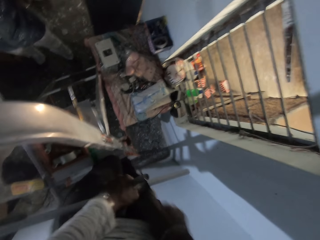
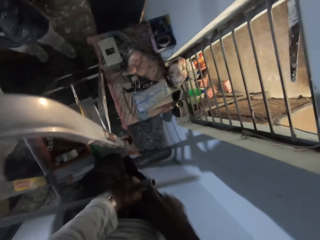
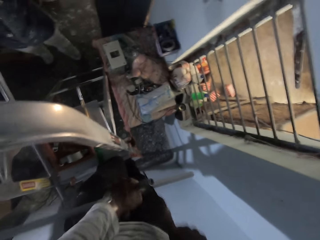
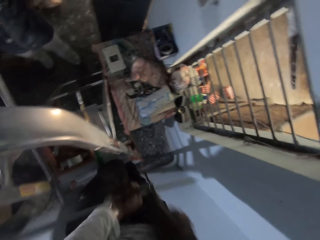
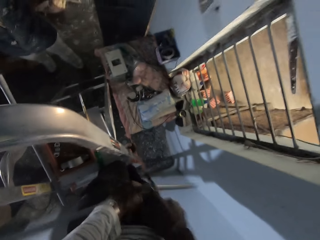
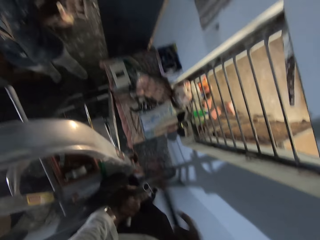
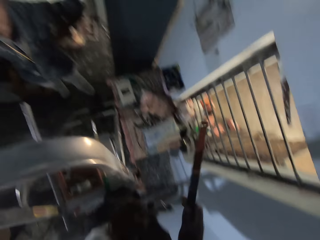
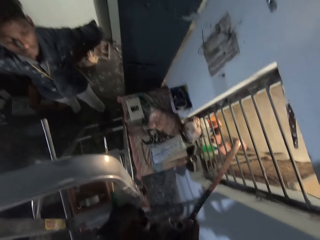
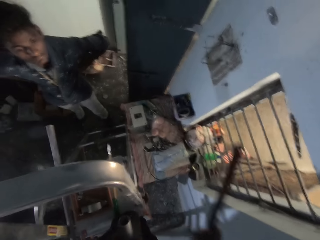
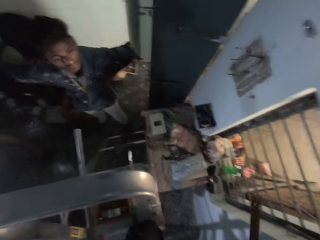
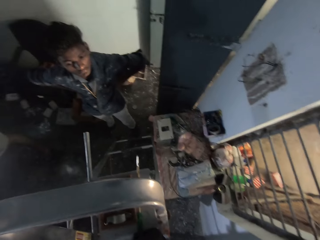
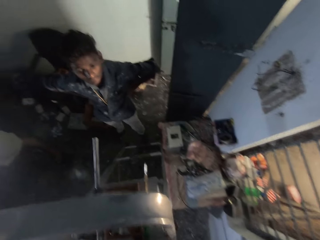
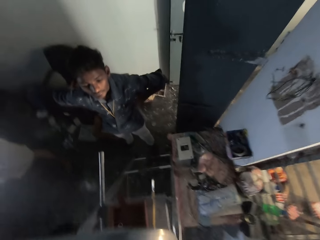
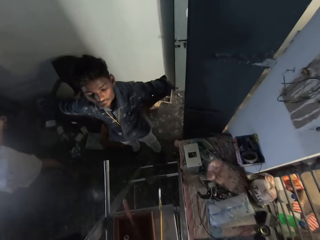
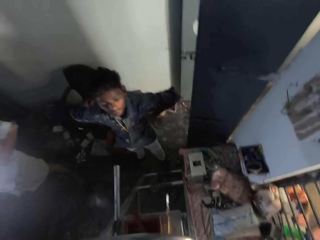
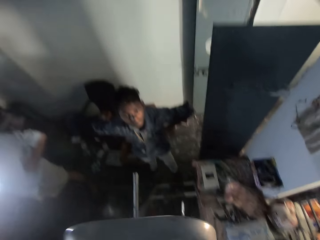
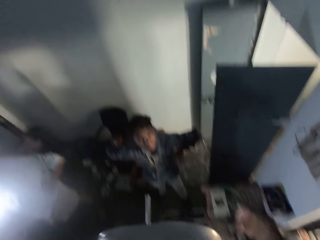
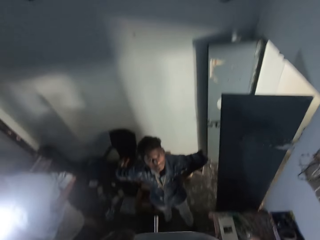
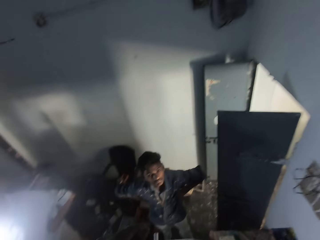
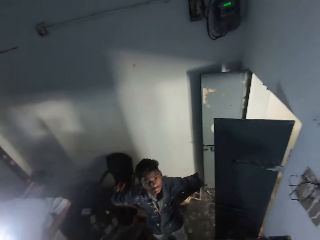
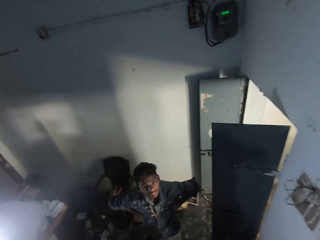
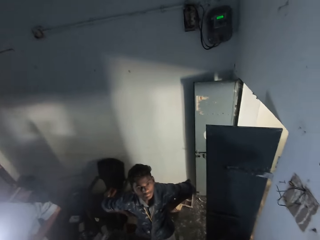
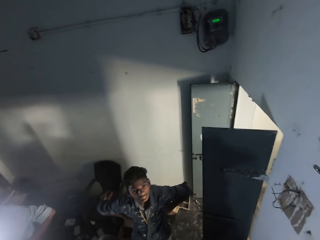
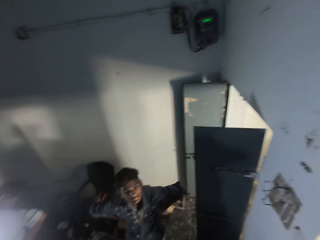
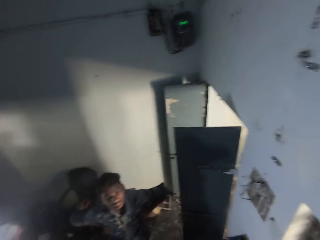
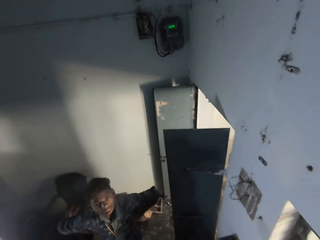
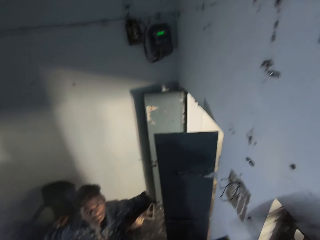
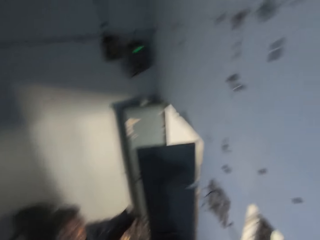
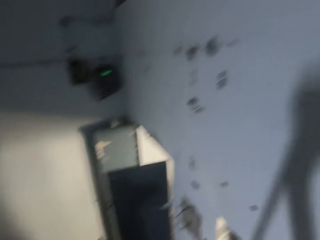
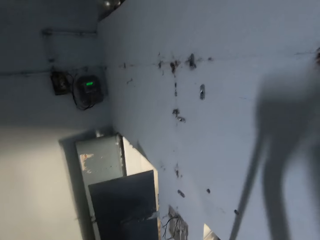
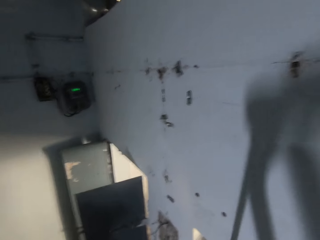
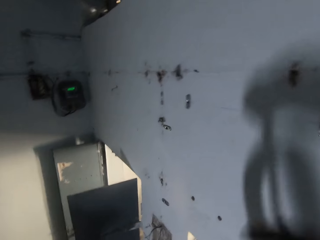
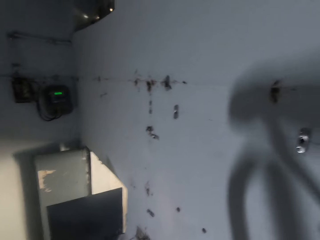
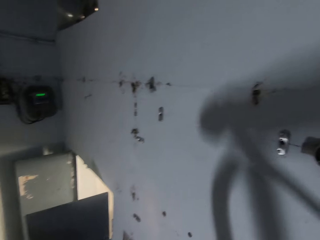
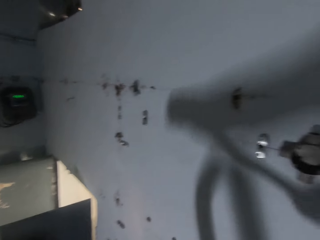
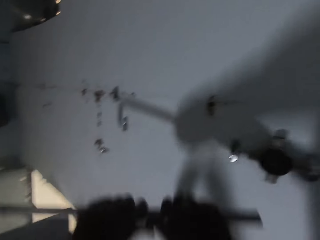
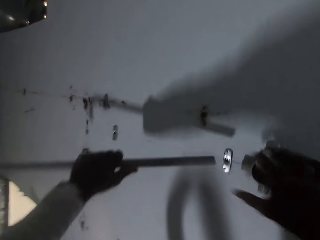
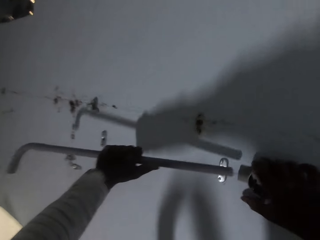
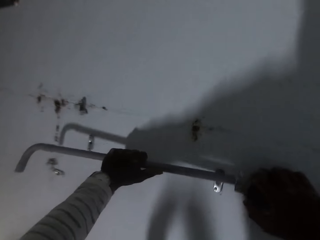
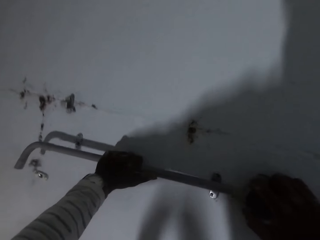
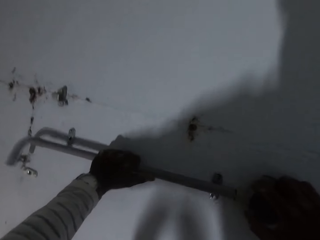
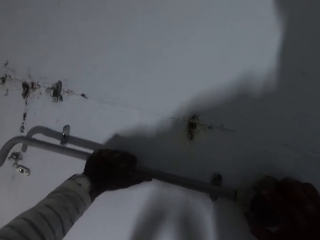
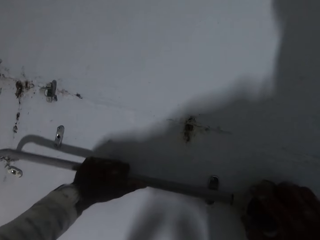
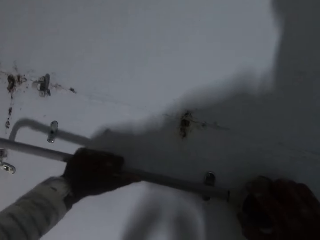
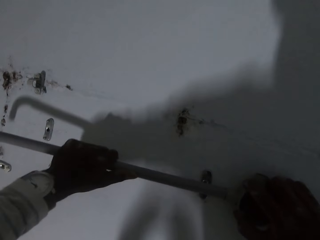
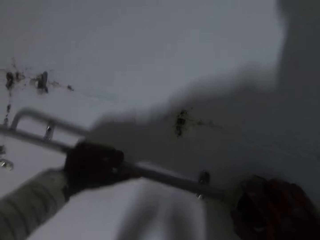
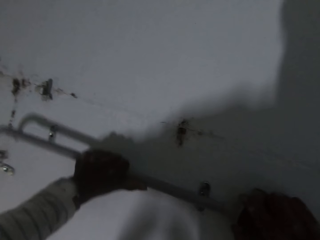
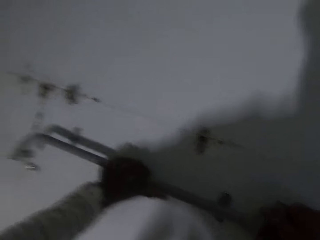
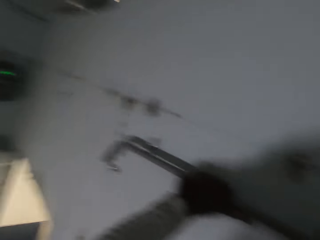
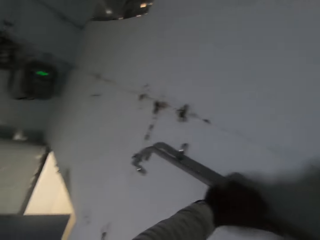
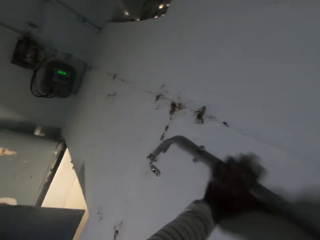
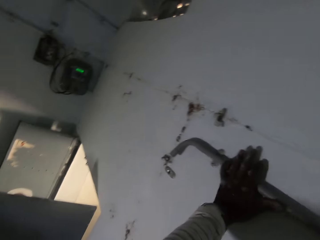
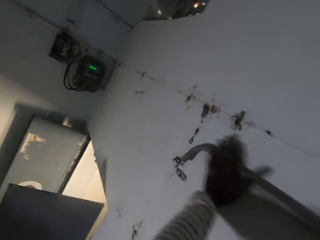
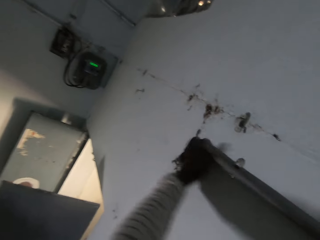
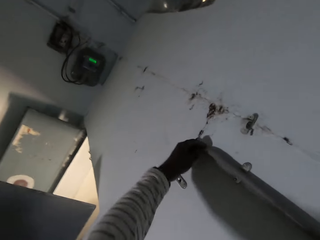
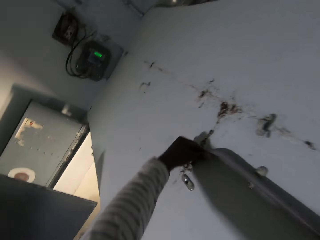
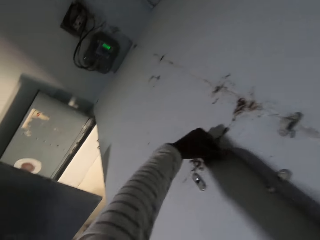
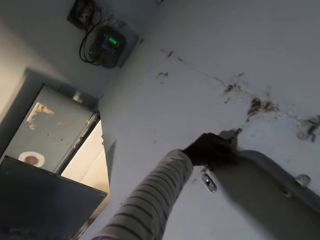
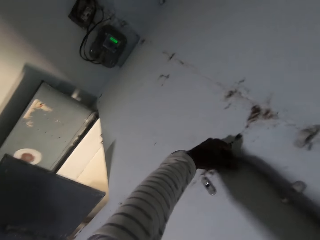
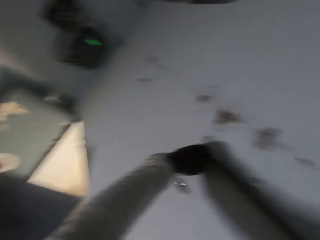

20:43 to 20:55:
The camera wearer detaches the rod with his right hand. He holds the hook on the wall with his right hand. He inserts the rod into the hook on the wall with his left hand.

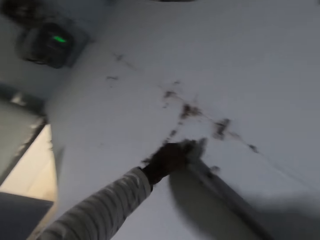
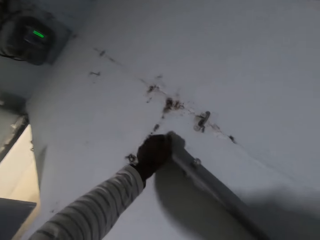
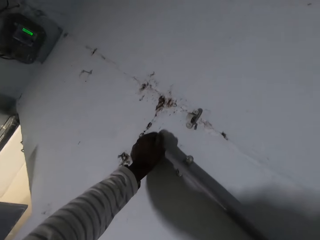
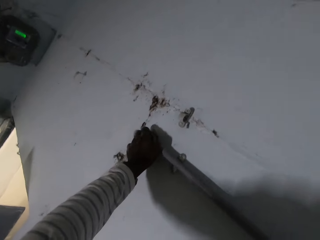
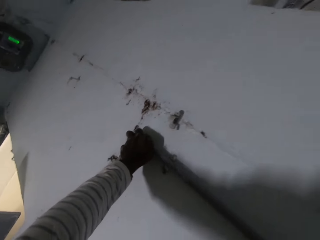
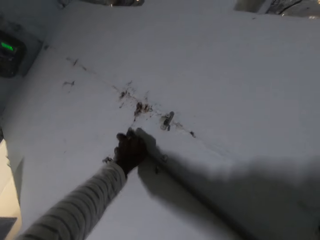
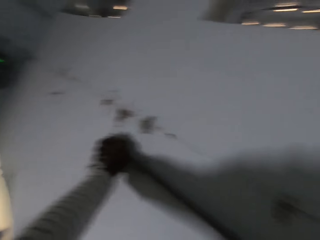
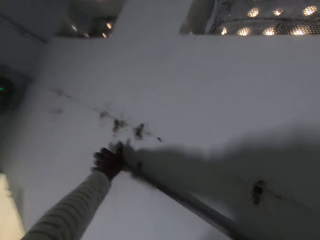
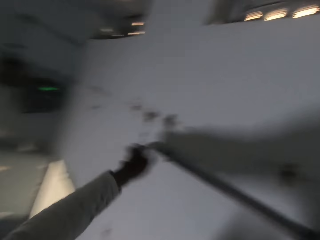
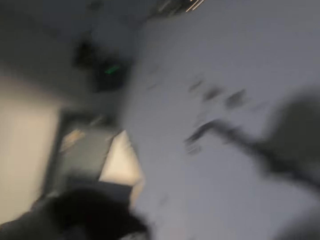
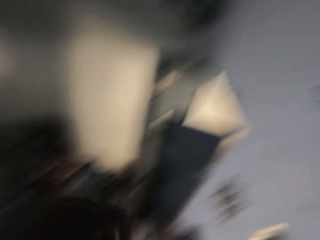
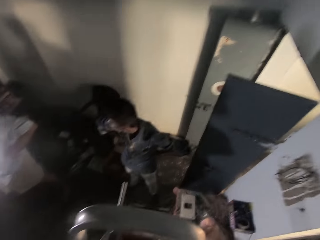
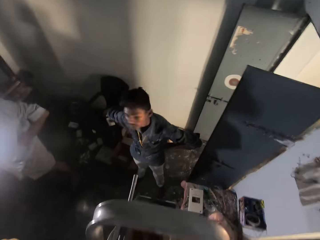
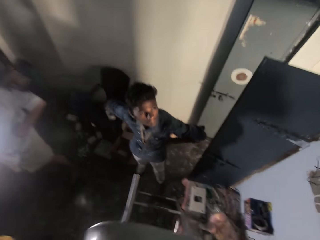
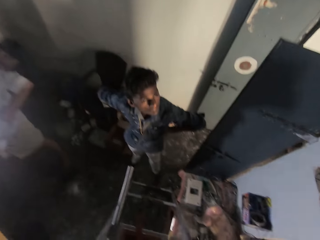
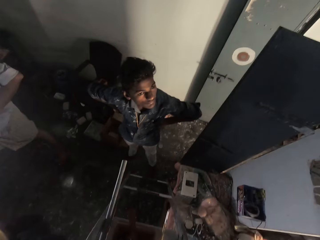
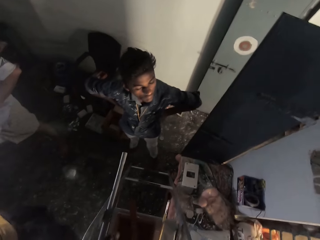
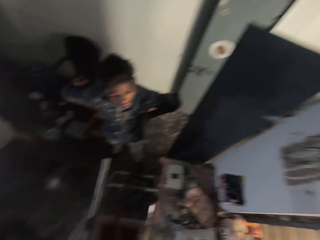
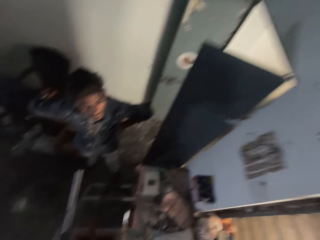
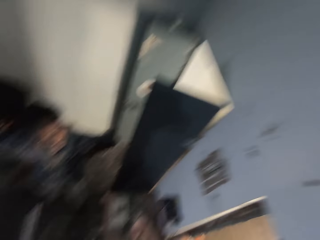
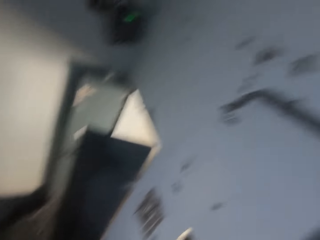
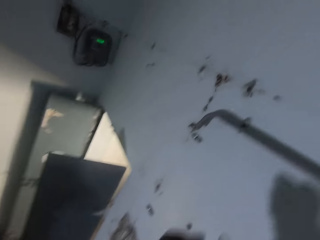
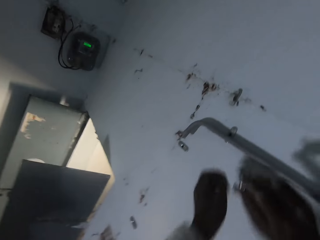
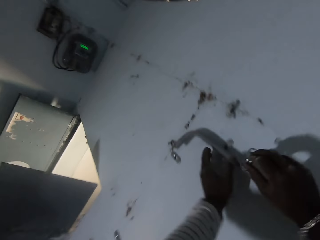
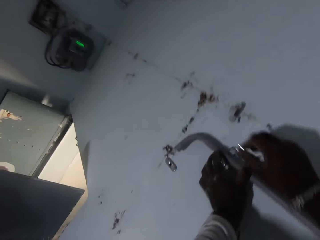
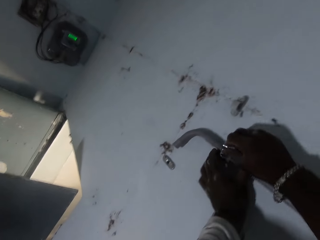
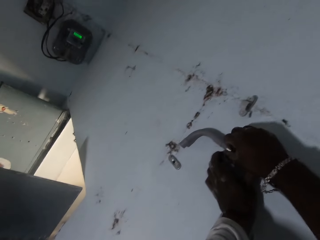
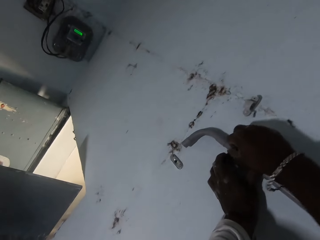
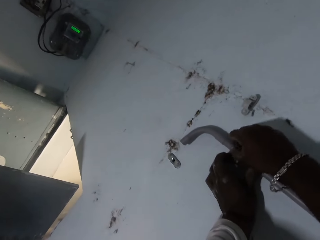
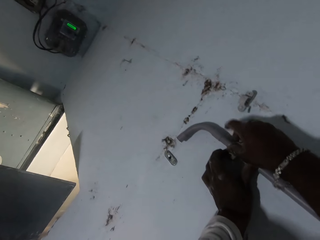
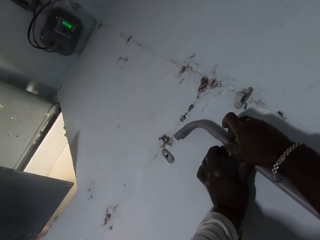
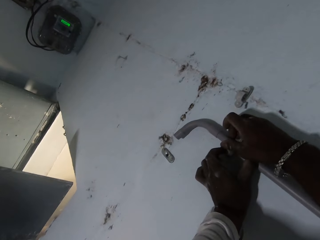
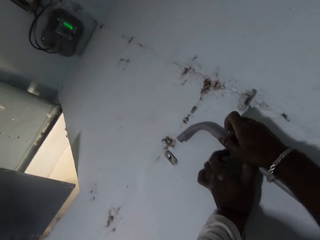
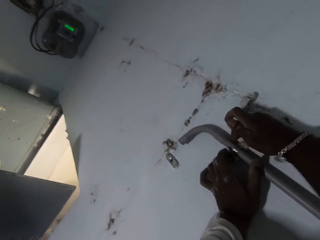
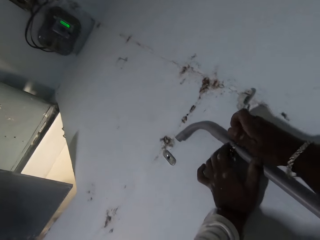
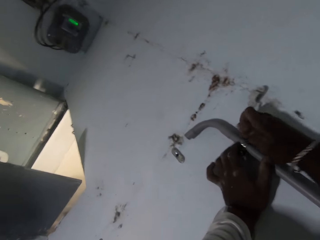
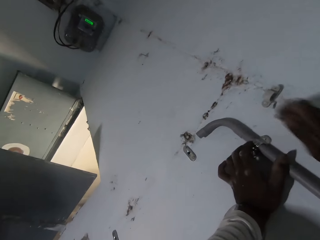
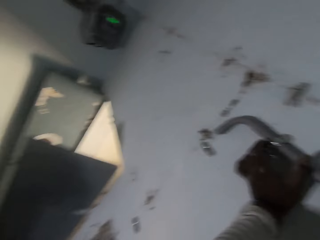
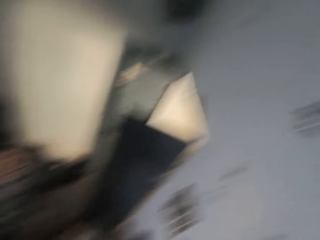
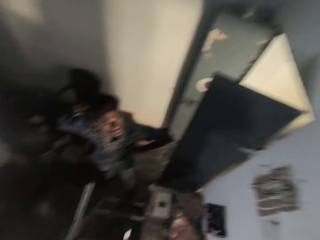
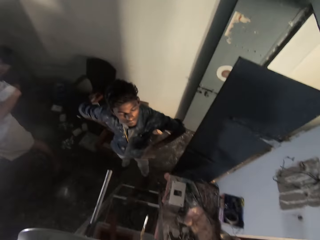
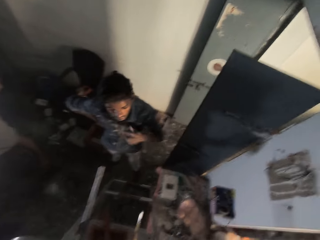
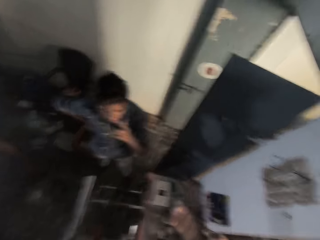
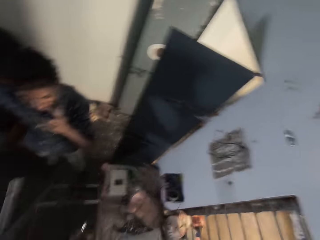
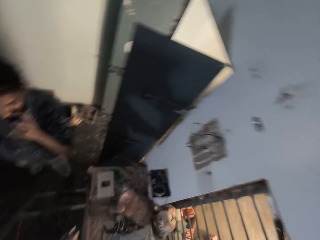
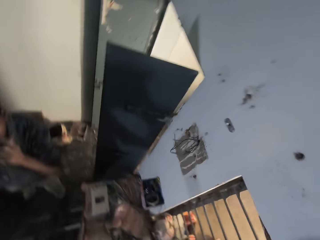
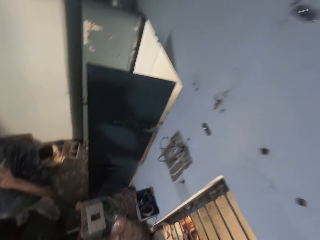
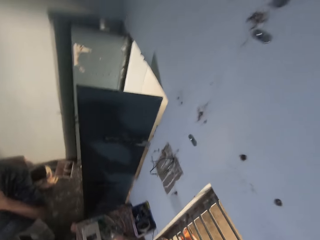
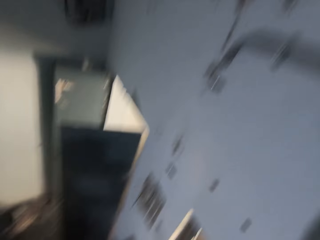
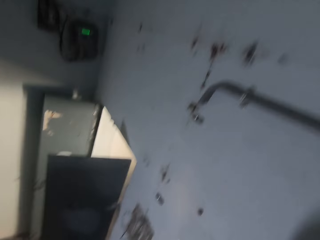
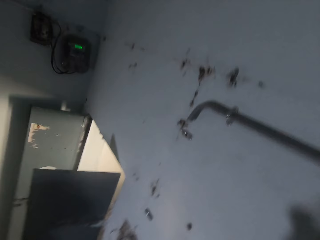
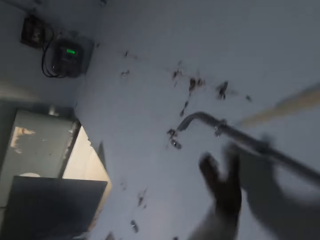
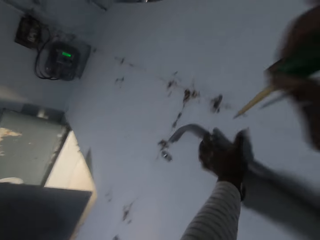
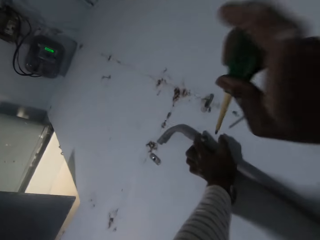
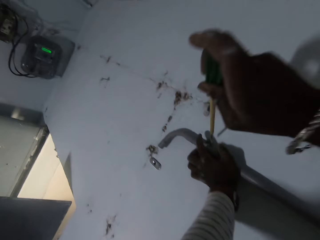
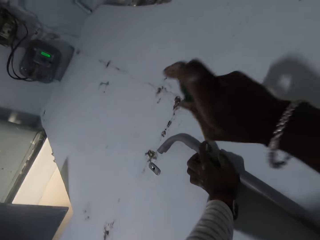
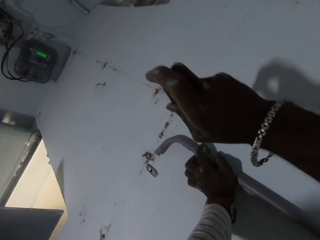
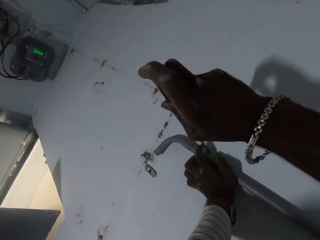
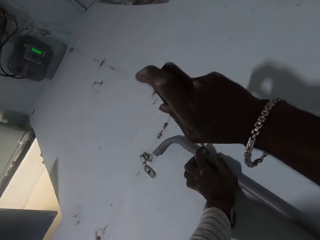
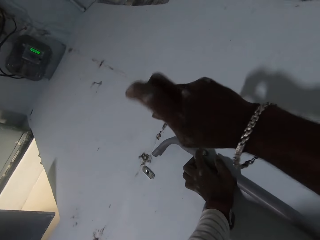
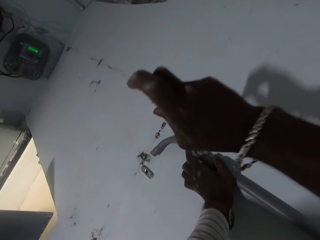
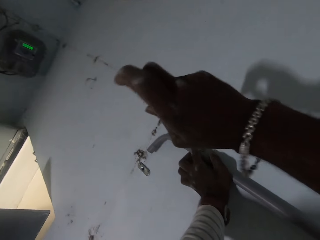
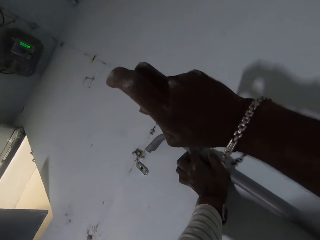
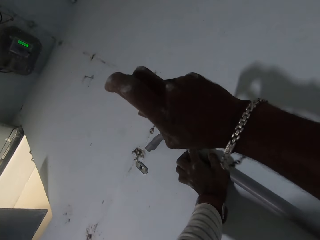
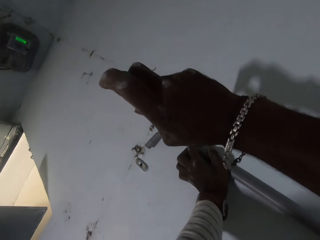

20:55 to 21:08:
The camera wearer holds the rod on the wall with his left hand. He holds the rod and the hook on the wall with a clamp with his right hand. He puts the pipe clamp. He holds the rod on the wall with his left hand. He screws the clamp to the hook on the wall with the screwdriver in his right hand.
